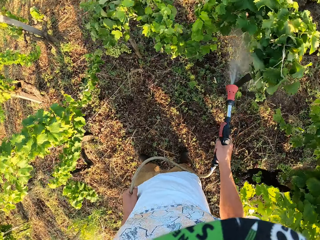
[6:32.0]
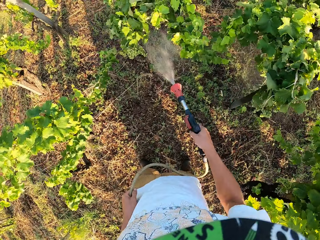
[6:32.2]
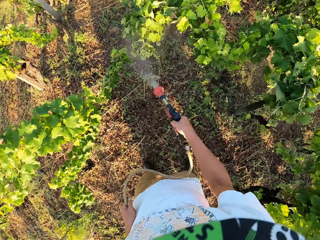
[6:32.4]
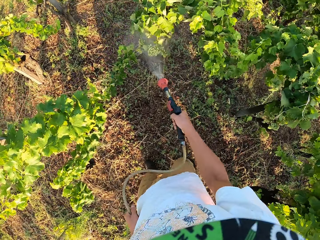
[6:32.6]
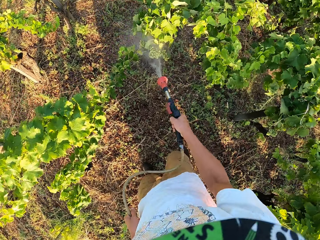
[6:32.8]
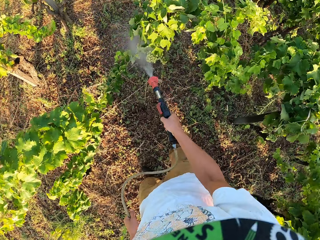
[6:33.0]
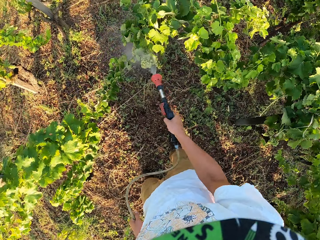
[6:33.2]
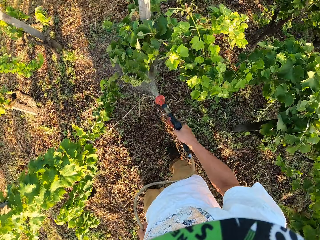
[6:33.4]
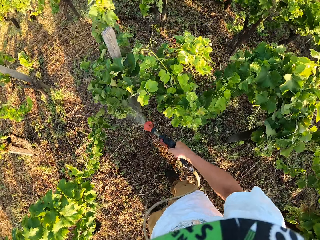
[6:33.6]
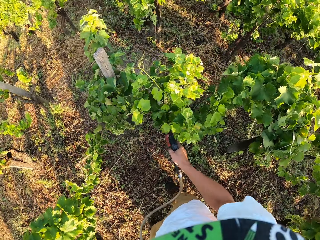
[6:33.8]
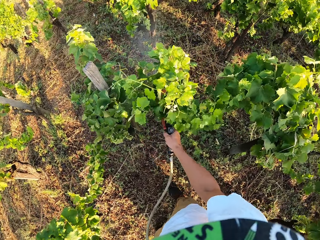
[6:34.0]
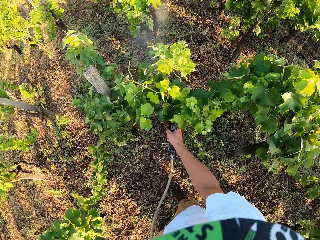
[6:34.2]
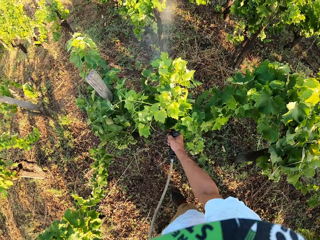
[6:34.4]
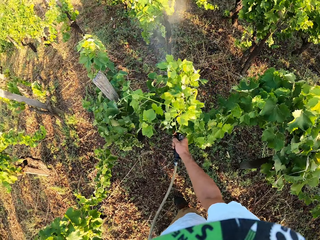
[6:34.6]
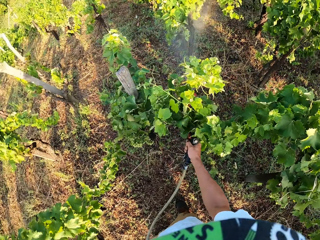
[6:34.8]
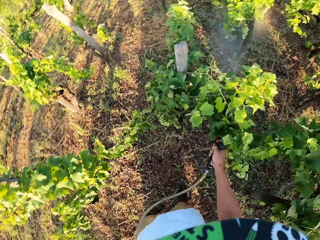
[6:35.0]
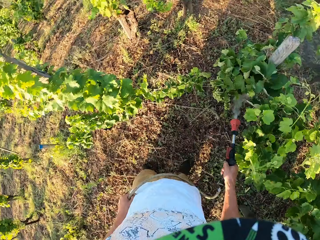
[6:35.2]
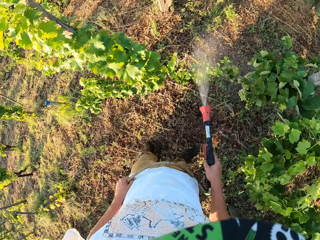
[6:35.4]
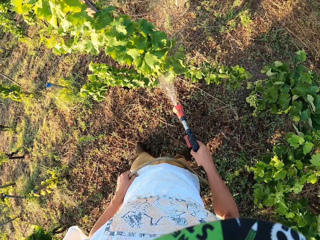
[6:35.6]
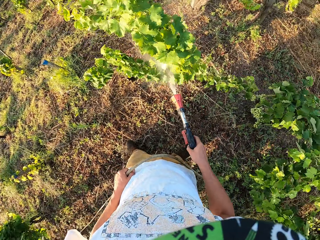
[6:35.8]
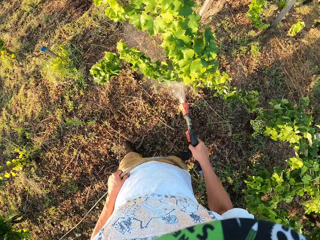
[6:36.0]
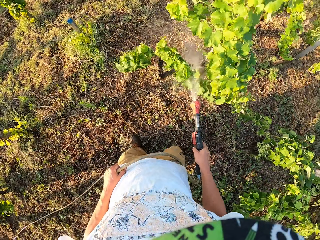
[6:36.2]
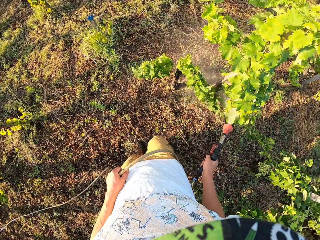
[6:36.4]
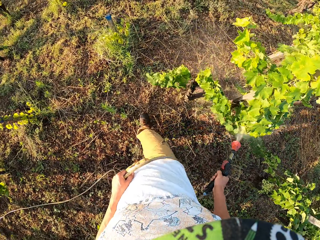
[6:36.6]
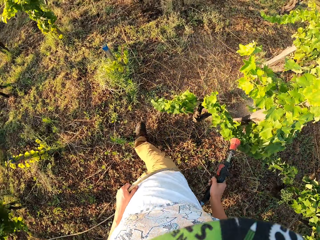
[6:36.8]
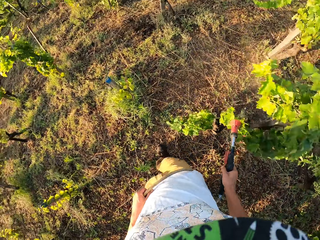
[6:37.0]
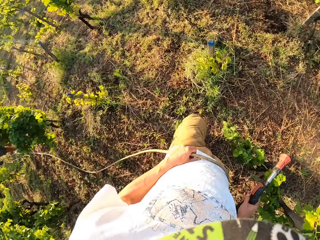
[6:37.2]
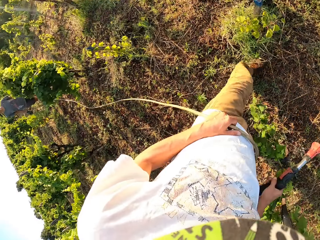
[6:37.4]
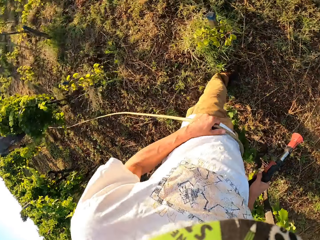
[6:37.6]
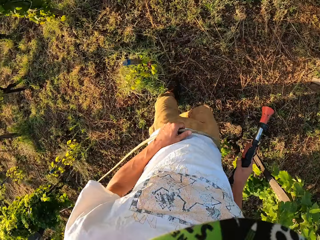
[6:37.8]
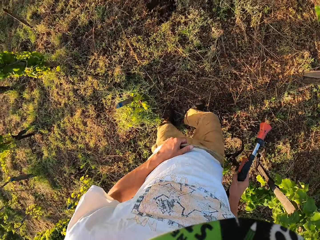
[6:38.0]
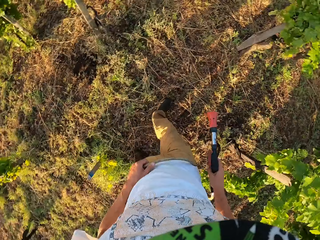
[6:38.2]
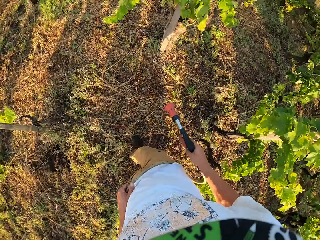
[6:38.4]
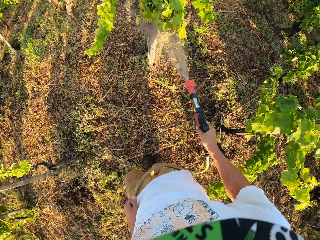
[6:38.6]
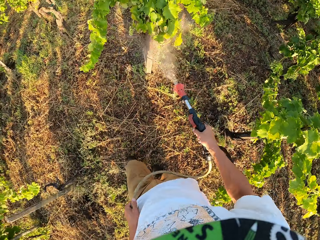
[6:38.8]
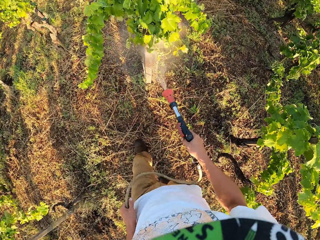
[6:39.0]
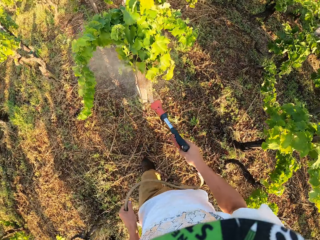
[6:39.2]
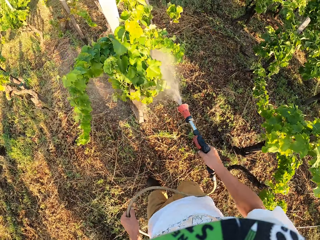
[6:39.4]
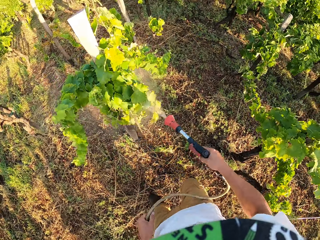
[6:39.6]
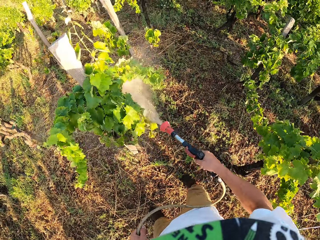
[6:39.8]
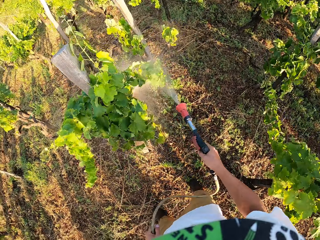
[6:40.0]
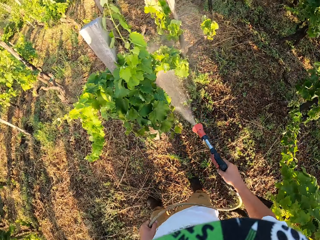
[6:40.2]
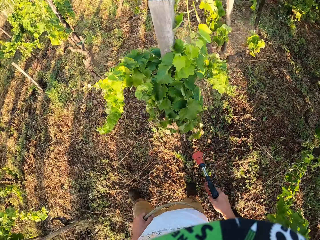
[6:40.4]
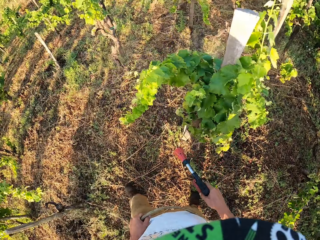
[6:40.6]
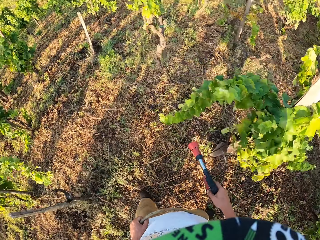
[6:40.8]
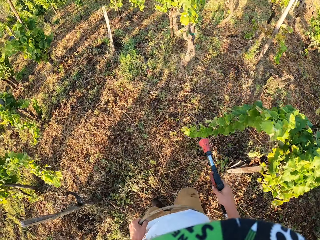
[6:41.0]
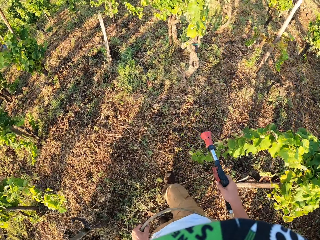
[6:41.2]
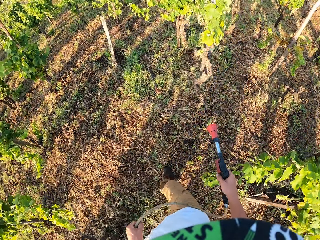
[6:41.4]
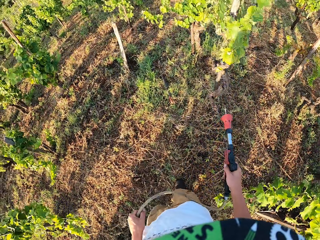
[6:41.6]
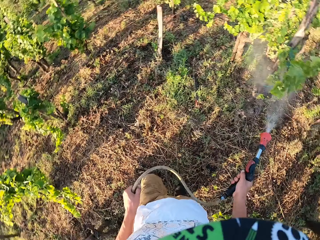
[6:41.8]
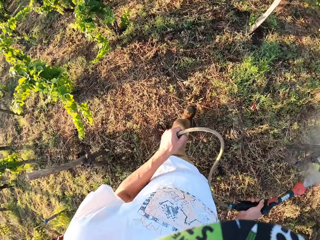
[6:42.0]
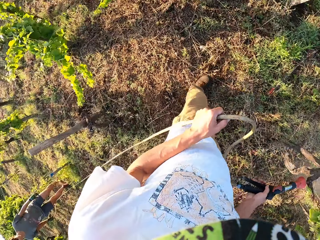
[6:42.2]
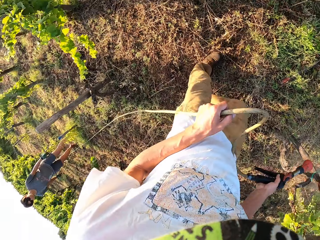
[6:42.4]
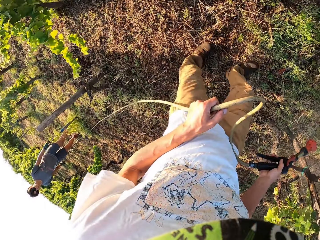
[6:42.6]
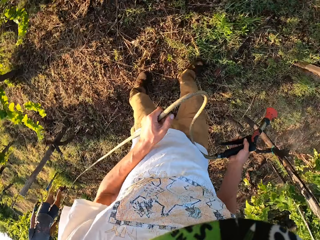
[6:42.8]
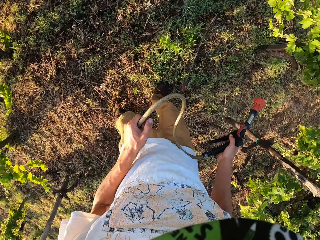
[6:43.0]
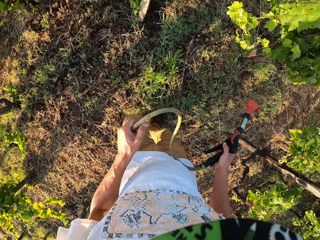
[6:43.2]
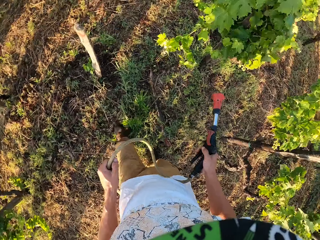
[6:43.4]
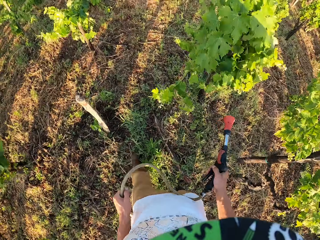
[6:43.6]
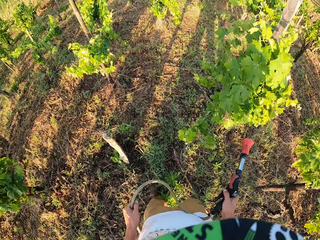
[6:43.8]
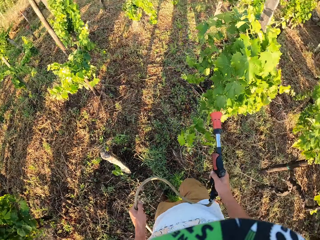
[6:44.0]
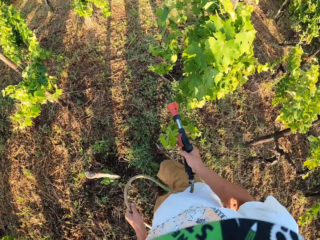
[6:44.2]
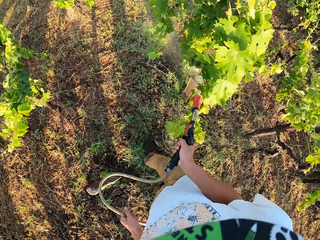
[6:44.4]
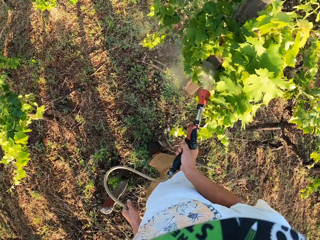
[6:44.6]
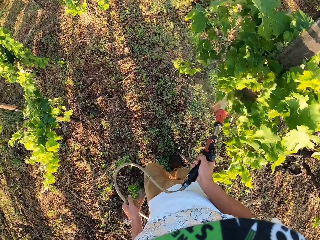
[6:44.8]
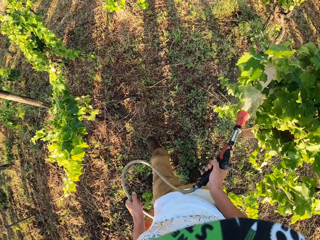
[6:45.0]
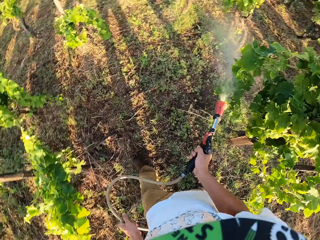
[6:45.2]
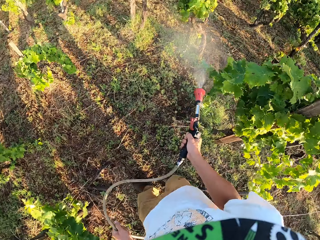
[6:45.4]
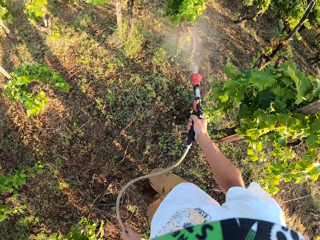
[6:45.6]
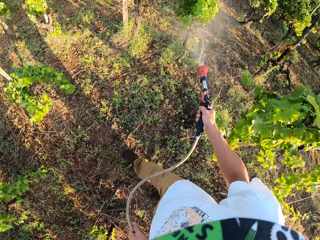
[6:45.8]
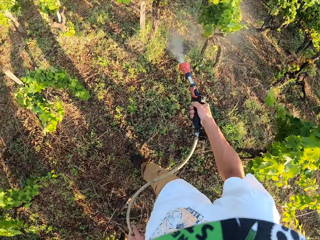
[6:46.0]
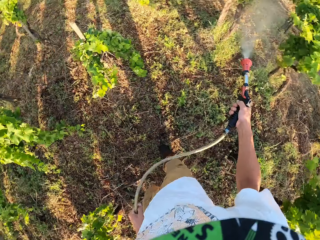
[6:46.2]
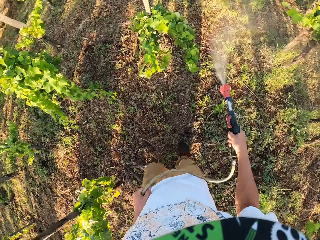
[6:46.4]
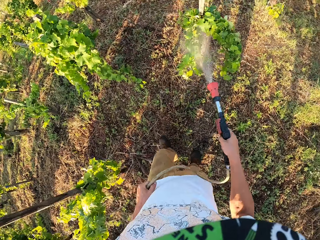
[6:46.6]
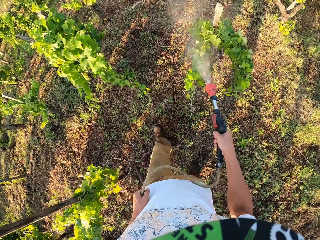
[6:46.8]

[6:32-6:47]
The camera wearer coughs again. They take a few steps forward with the sprinkler turned off. They turn off the sprinkler again. They continue to water the field. They turn off the sprinkler again. They take a few steps forward with the sprinkler turned off. They continue to water the field. They take a few steps forward with the sprinkler turned off. They turn off the sprinkler again. They continue to water the field.

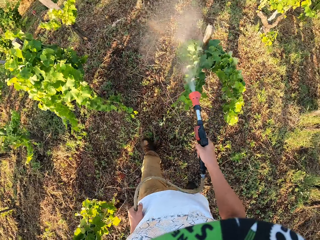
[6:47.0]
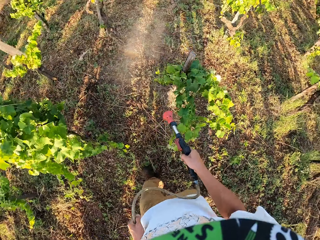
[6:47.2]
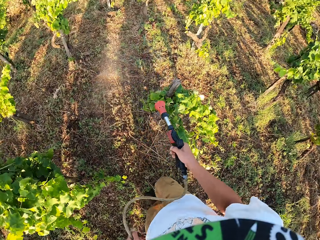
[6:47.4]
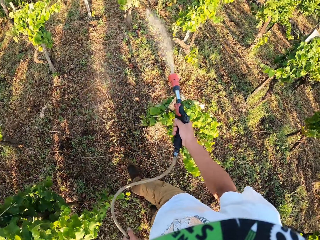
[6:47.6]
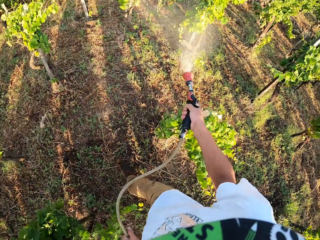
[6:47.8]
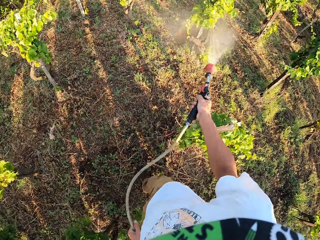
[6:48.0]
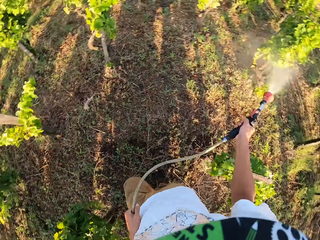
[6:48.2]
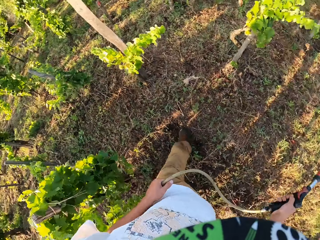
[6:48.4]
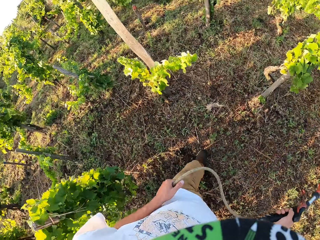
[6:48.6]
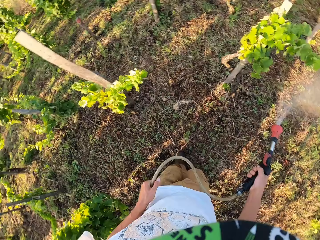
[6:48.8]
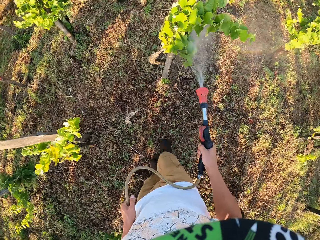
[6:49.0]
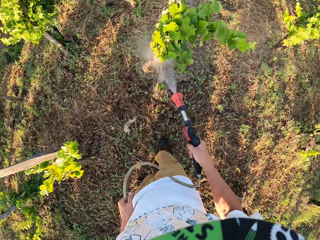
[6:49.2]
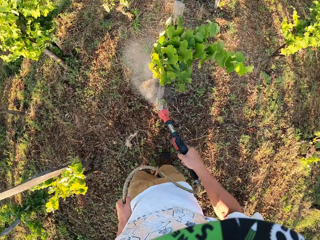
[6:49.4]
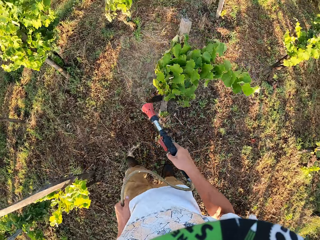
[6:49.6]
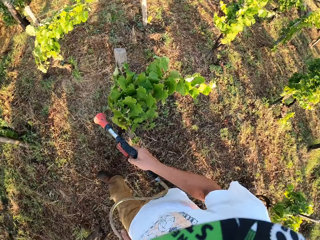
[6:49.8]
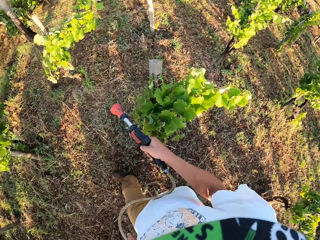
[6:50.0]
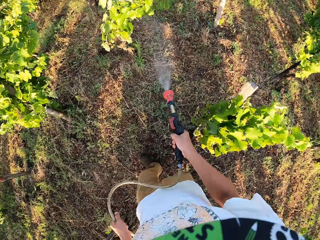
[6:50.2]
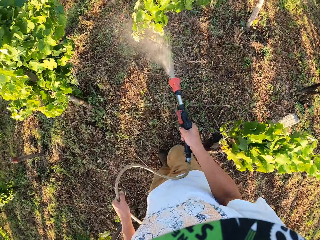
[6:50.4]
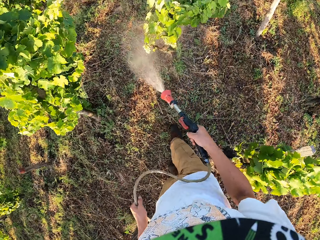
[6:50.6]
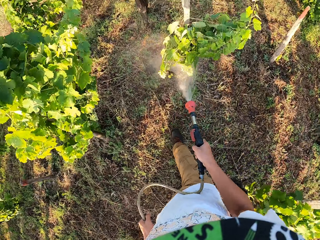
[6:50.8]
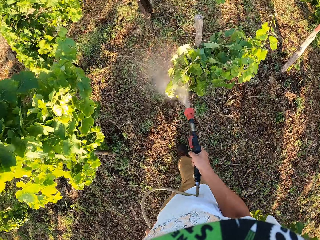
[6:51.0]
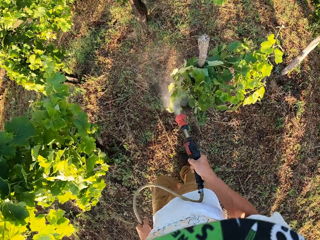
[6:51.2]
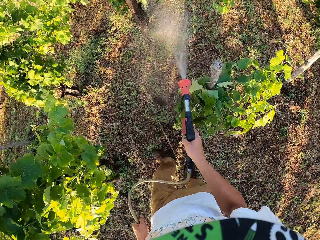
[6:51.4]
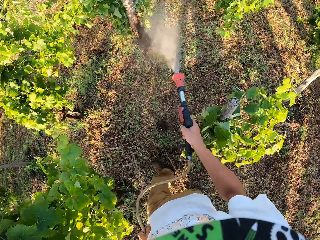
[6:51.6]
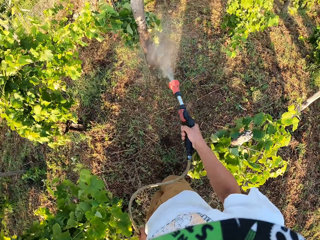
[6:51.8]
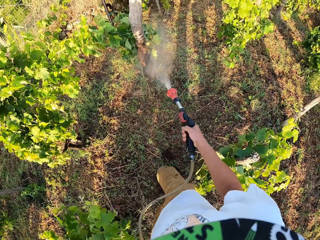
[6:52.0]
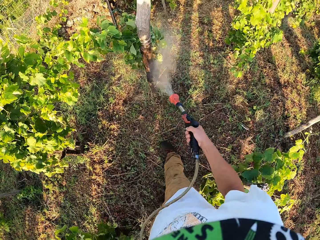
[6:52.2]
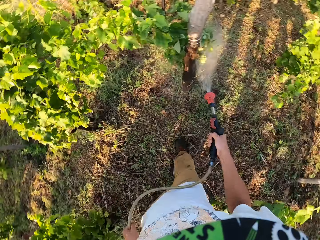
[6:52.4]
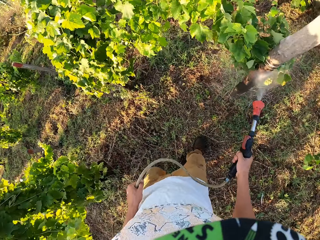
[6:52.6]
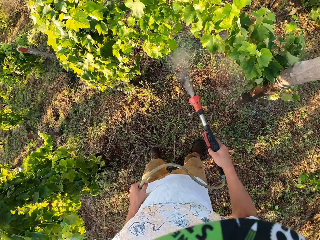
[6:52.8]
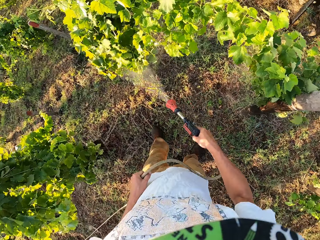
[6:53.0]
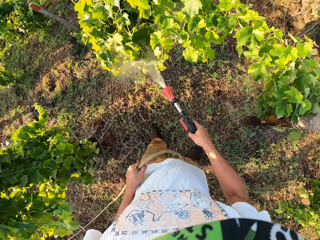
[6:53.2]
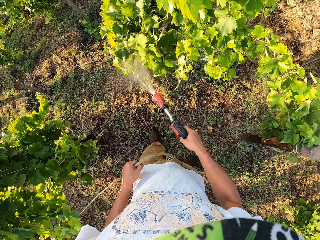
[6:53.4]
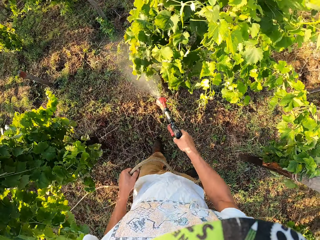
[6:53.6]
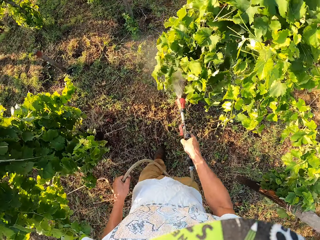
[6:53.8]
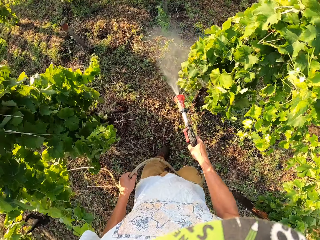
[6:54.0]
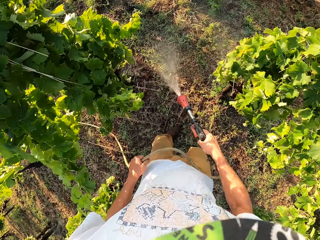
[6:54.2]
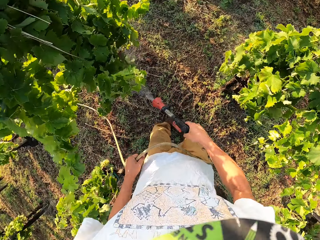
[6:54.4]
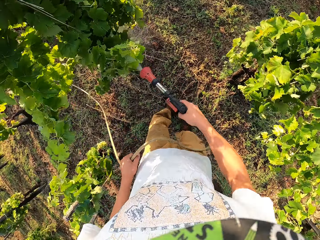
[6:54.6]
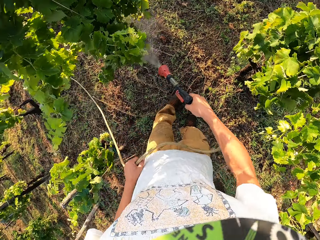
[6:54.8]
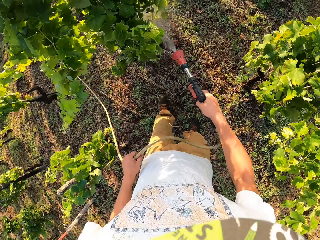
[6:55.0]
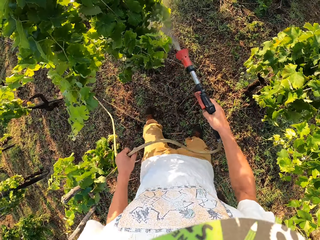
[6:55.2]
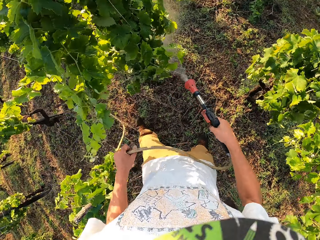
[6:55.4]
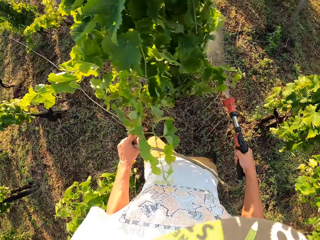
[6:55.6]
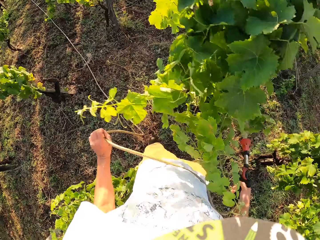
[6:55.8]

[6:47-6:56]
The camera wearer continues to water the field. They turn off the sprinkler again. They continue to spray. They turn off the sprinkler again. They continue to water the field.
